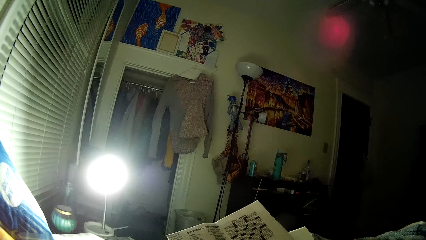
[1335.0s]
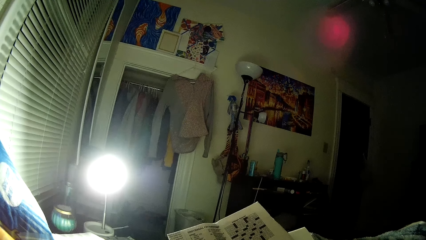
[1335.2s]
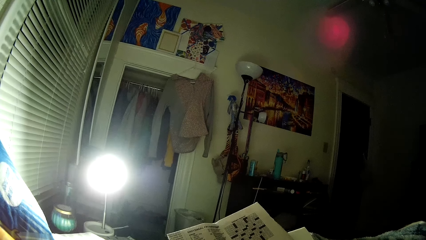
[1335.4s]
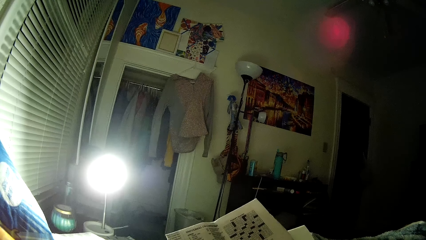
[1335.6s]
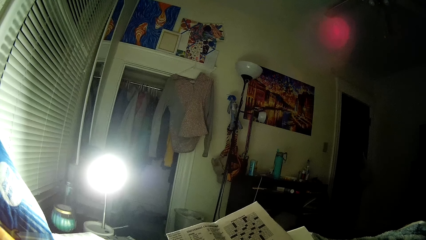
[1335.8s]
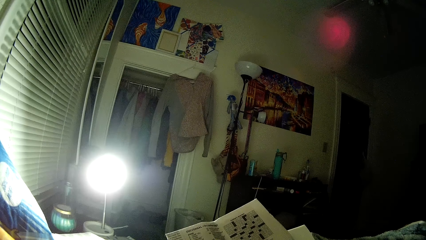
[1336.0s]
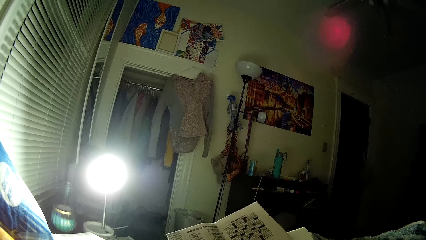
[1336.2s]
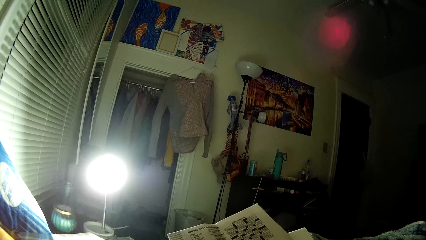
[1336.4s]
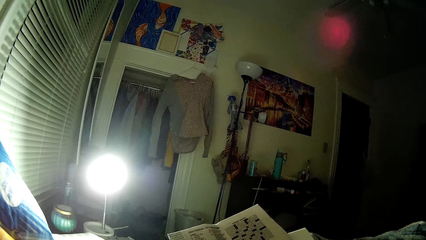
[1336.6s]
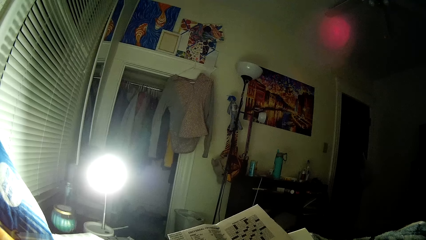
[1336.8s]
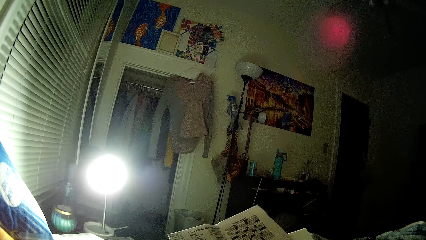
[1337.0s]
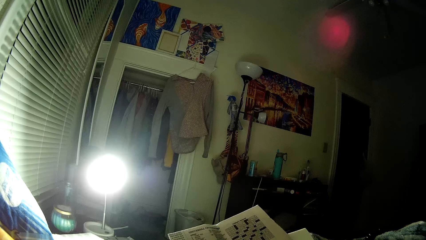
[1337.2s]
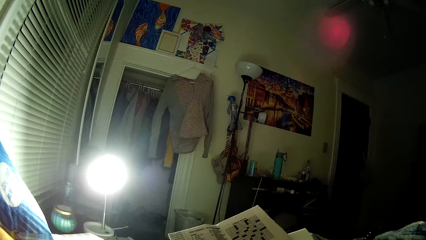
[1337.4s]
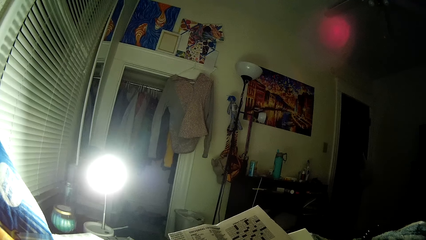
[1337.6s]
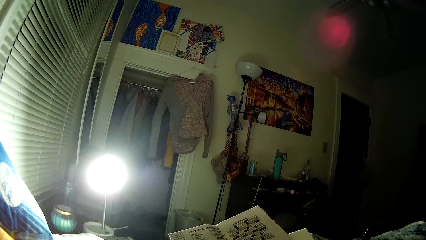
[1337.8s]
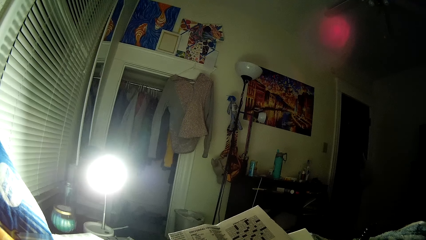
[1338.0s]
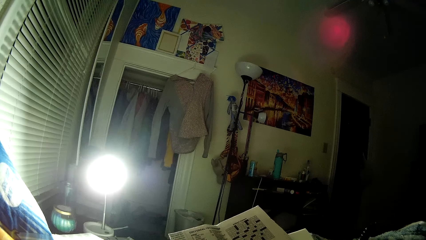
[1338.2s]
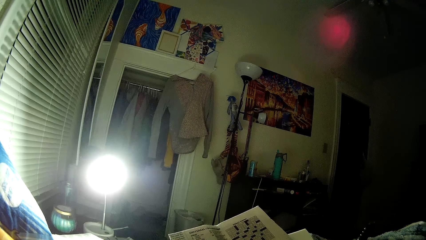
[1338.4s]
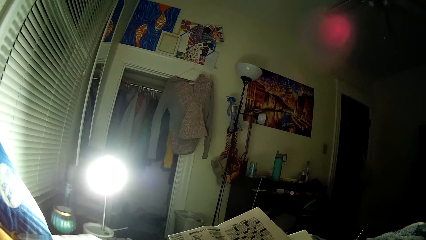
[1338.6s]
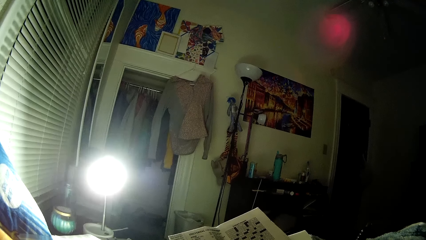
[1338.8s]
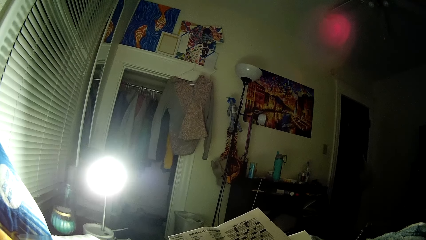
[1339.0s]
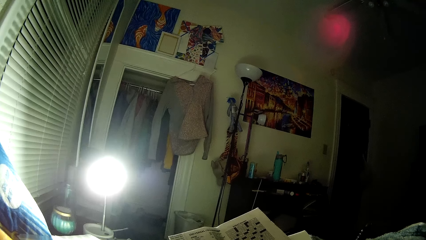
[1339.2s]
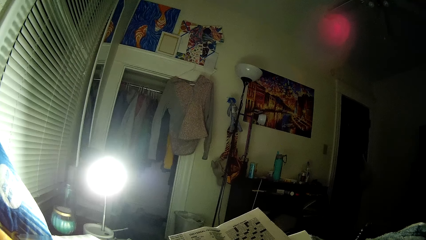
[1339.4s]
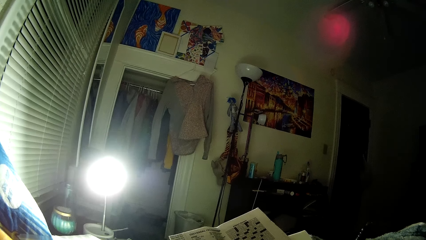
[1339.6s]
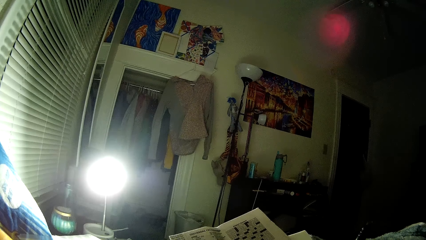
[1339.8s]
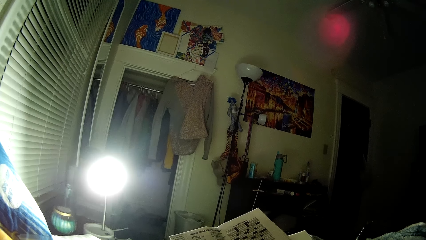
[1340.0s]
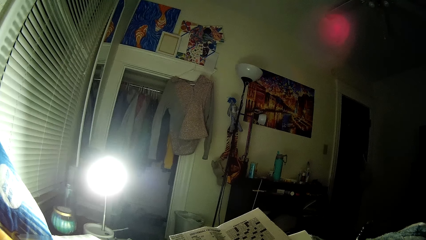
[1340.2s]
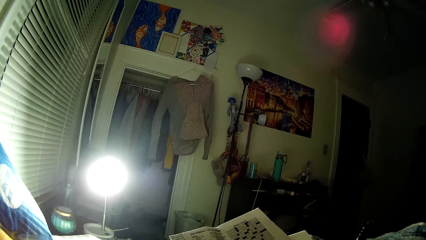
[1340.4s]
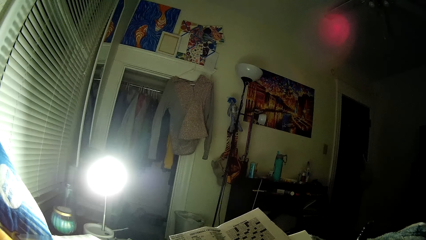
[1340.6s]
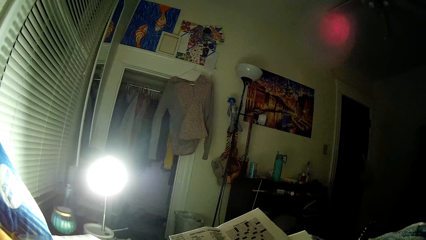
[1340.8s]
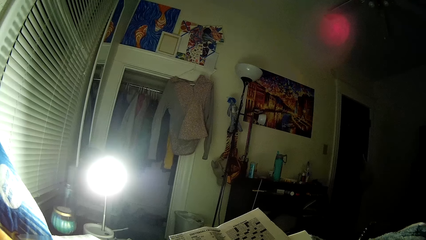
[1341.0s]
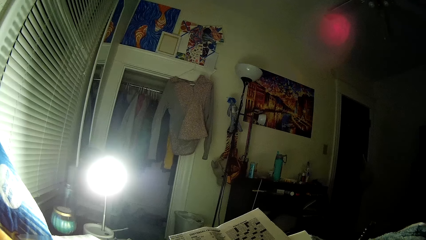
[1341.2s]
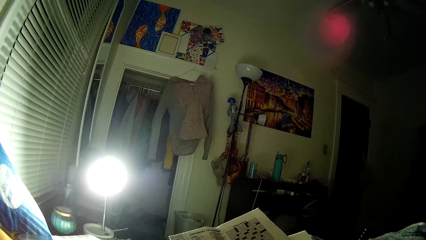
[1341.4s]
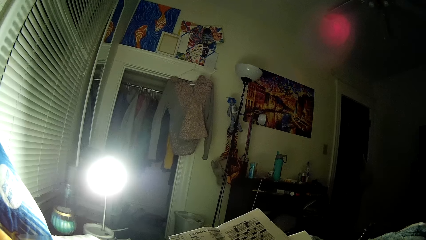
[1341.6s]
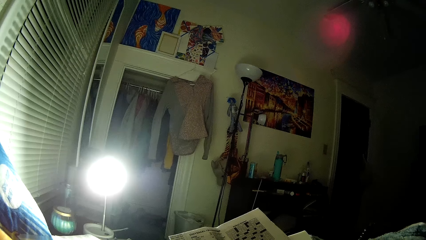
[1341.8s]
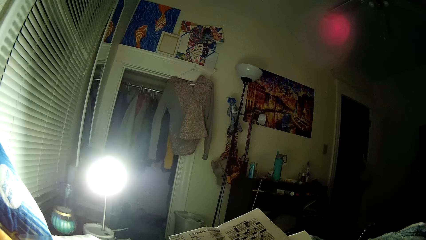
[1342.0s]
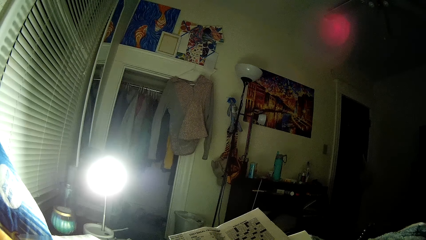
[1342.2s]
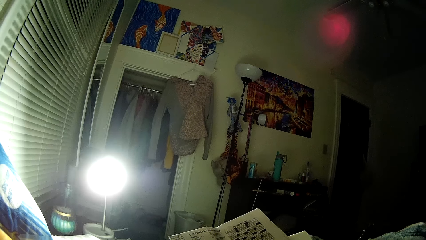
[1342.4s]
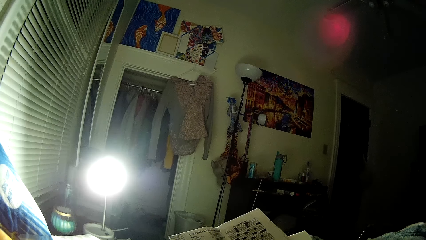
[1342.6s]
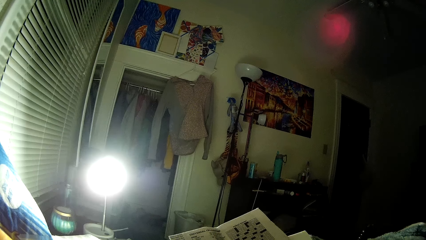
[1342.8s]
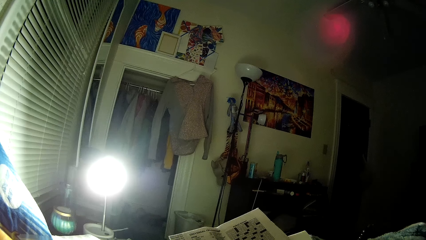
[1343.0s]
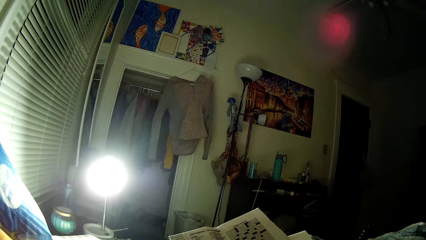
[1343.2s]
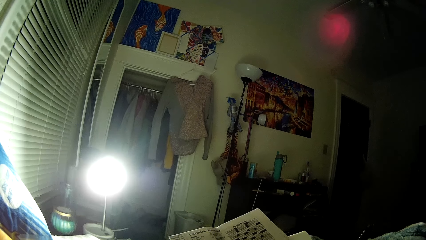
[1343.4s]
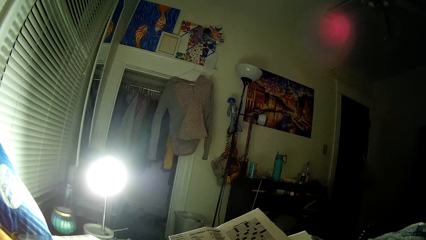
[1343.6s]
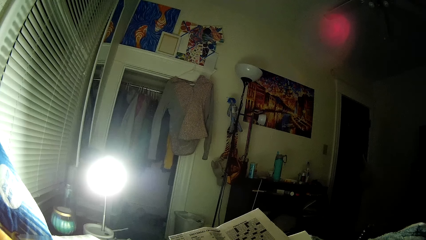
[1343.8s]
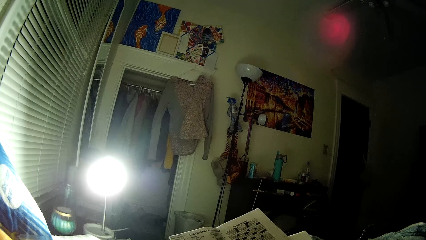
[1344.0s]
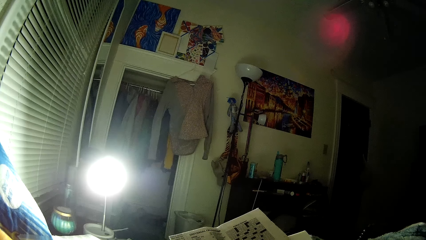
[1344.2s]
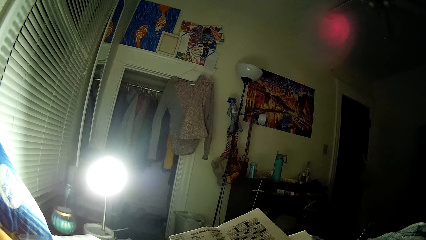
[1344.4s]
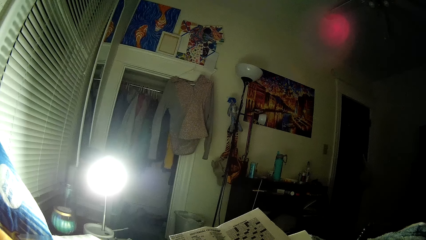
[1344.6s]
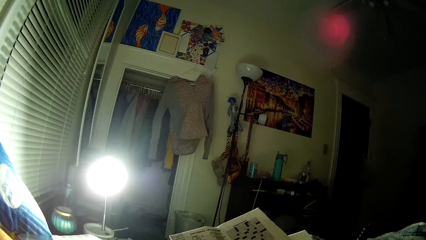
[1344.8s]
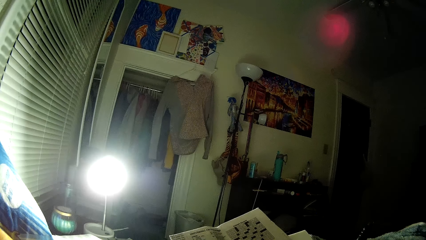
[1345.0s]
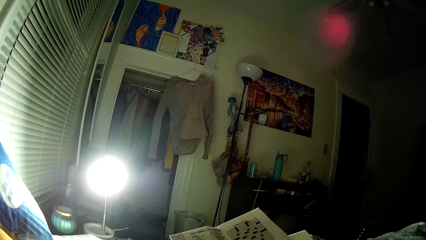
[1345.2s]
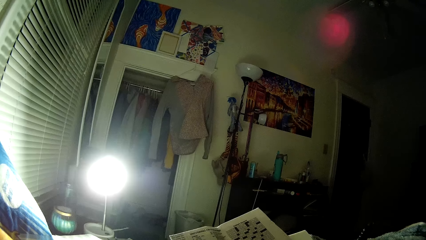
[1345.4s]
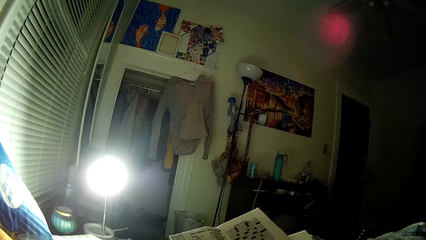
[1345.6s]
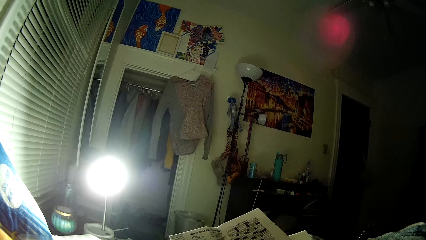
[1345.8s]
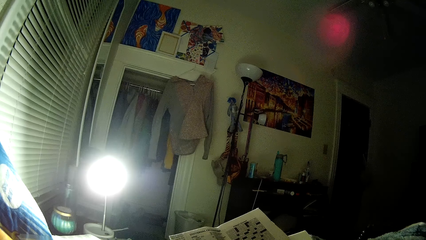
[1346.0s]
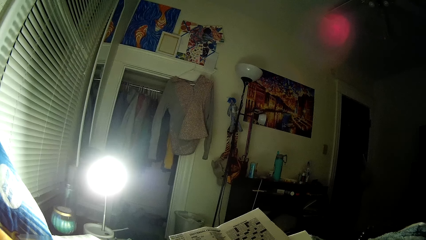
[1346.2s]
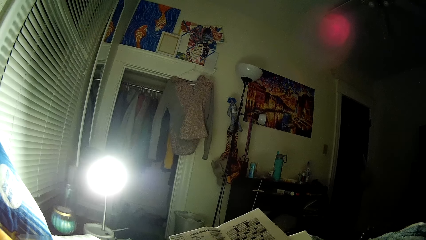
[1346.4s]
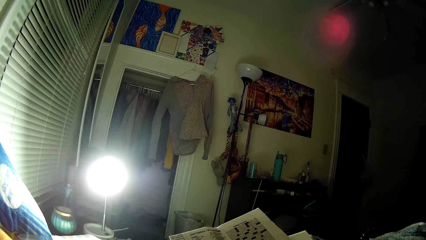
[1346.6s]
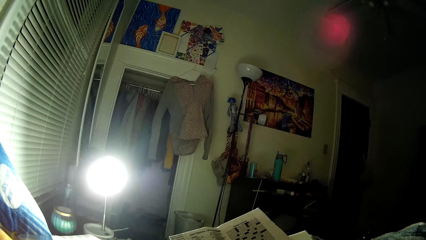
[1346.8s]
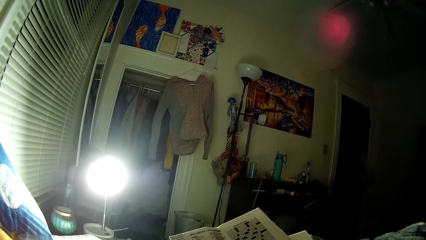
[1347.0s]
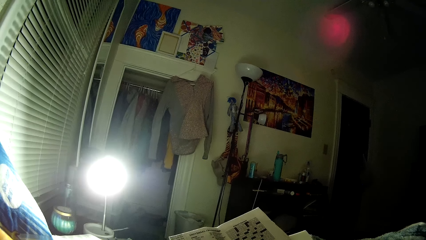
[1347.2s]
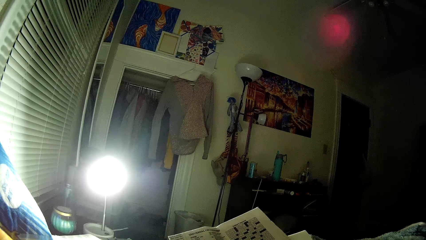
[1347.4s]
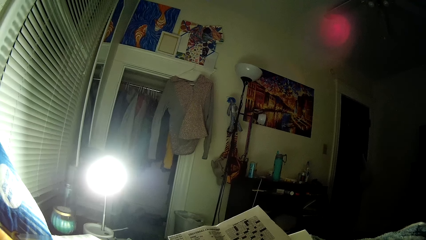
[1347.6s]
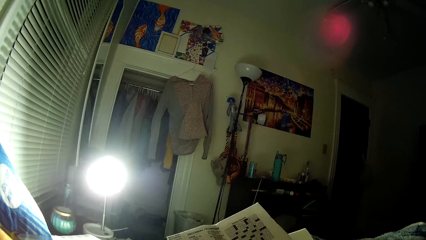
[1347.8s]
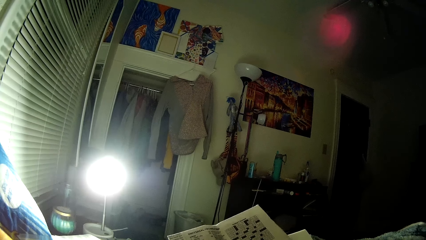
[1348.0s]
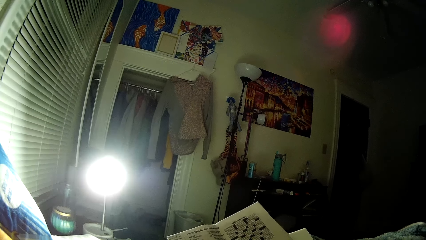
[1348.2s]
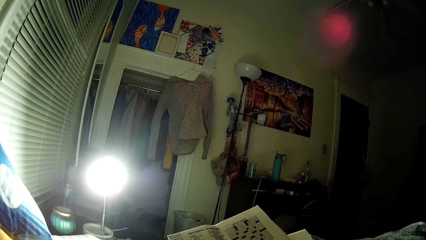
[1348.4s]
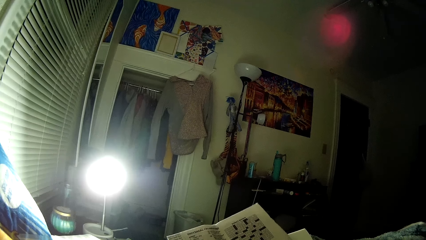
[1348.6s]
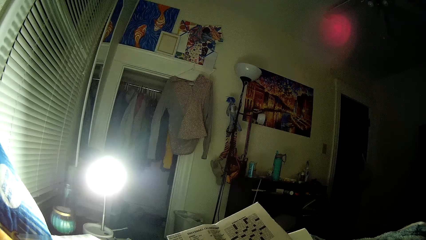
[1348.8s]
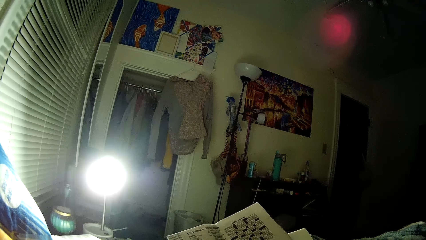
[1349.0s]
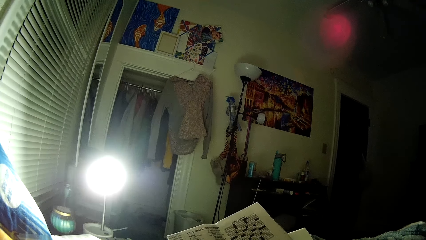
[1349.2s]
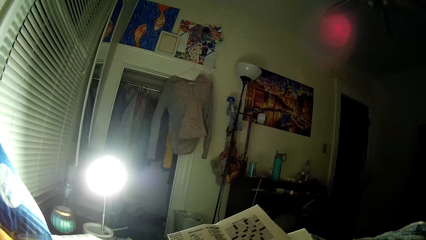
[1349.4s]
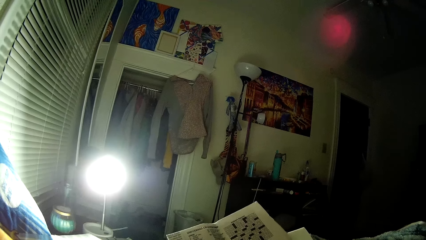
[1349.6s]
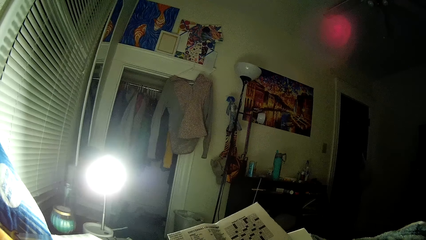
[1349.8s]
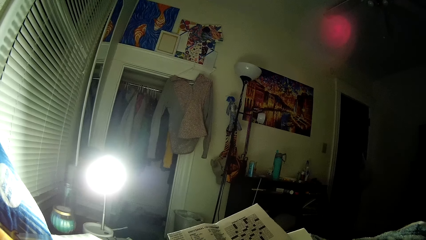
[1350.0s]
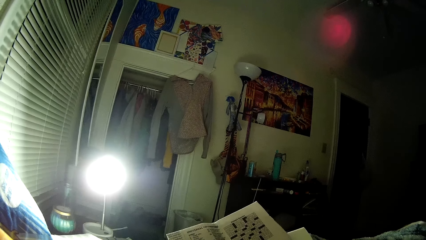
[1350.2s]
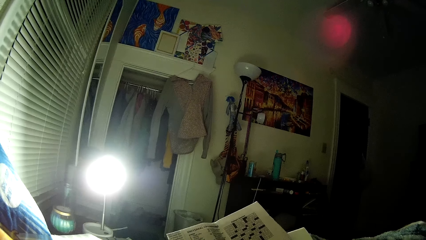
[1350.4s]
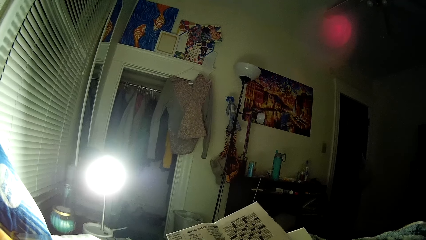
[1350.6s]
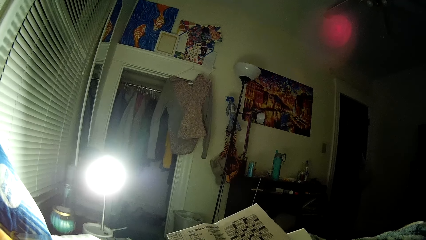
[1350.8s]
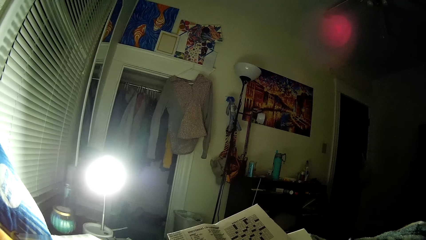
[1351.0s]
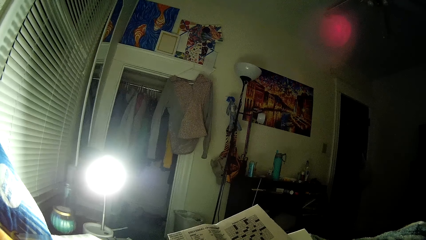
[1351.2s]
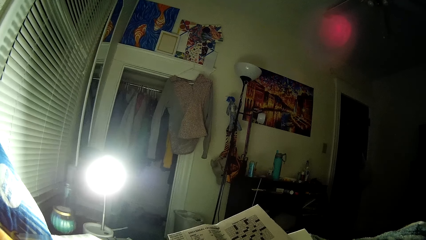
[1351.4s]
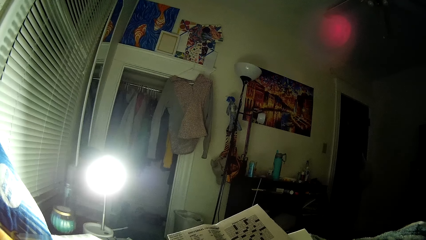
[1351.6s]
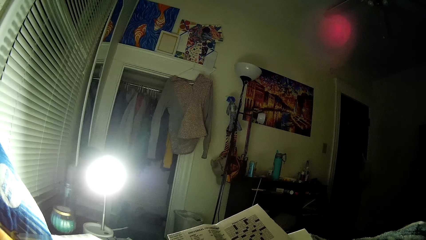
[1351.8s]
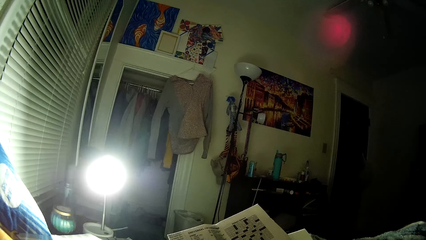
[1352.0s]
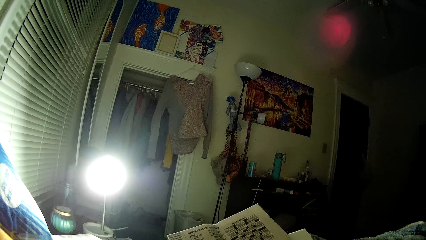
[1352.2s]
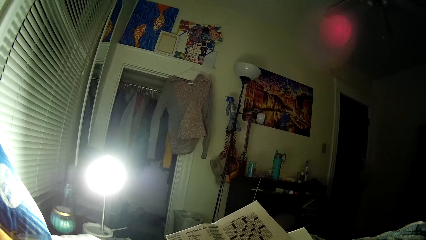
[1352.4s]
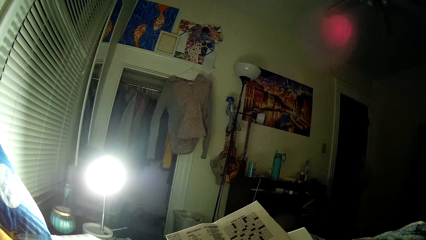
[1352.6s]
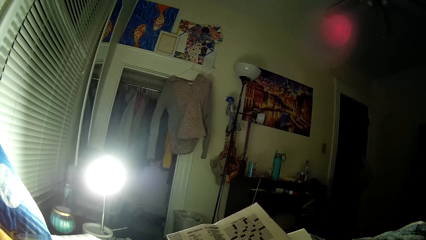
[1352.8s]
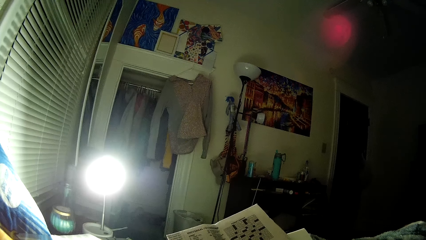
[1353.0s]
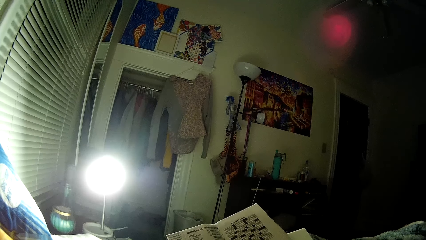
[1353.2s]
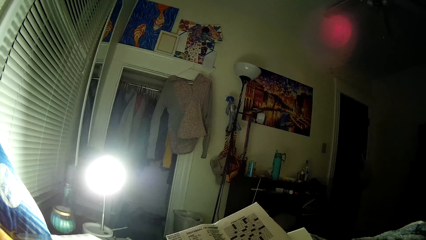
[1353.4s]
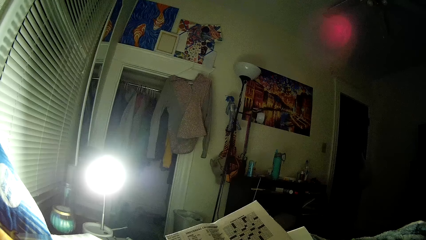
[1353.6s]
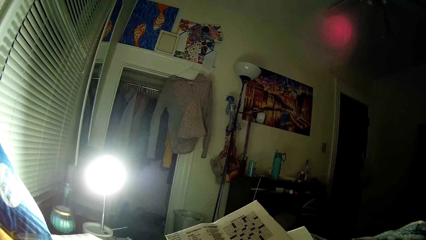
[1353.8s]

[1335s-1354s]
The camera wearer holds a pen. They look at the newspaper.
